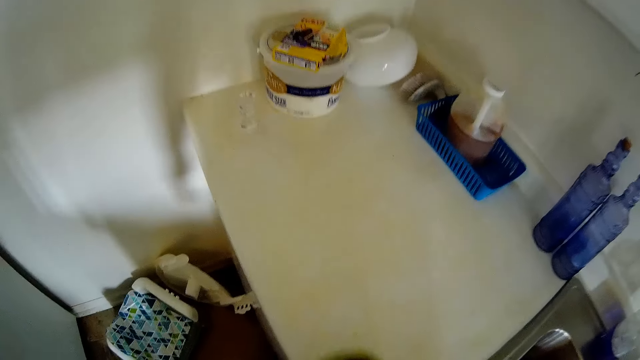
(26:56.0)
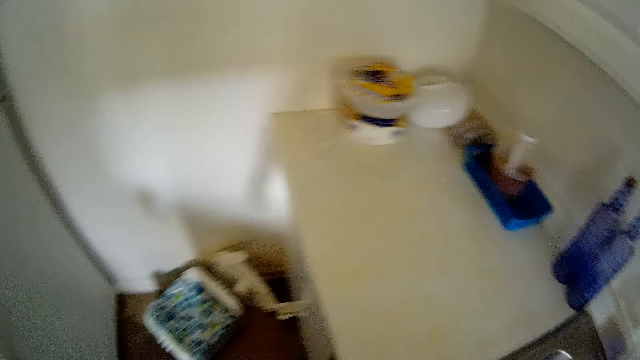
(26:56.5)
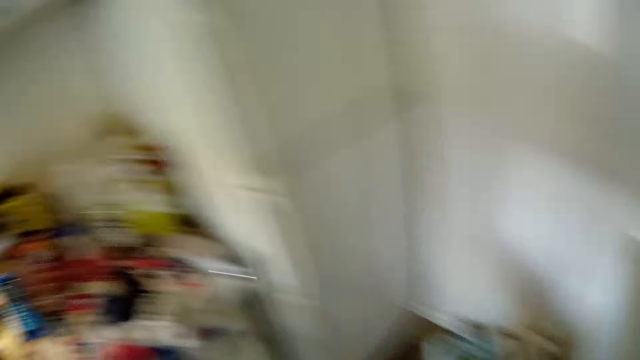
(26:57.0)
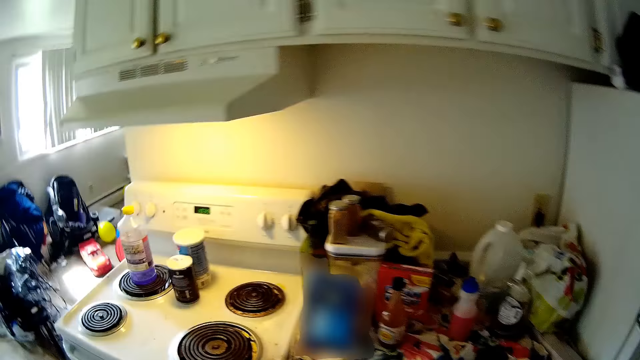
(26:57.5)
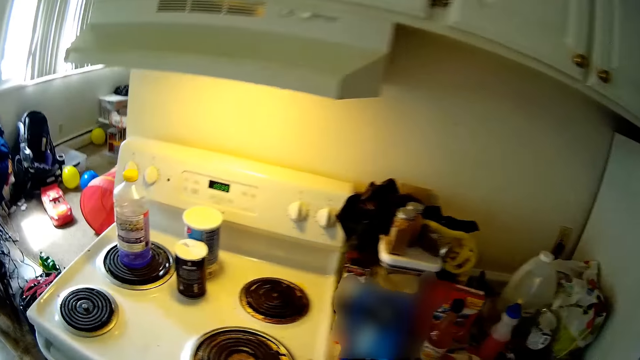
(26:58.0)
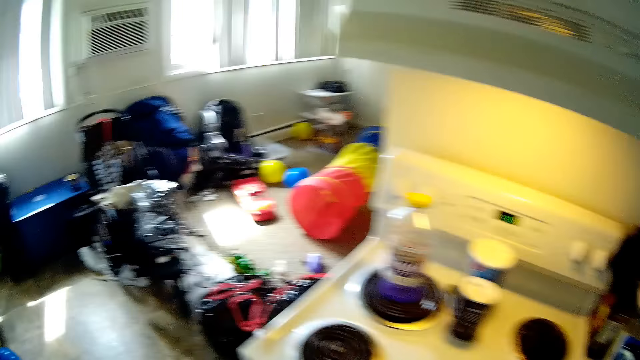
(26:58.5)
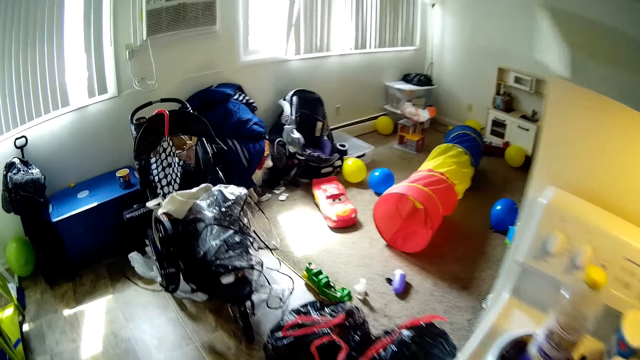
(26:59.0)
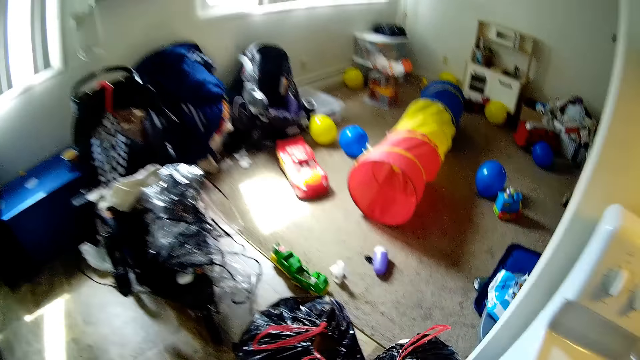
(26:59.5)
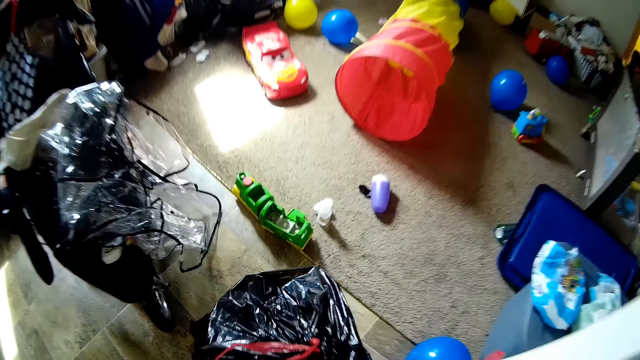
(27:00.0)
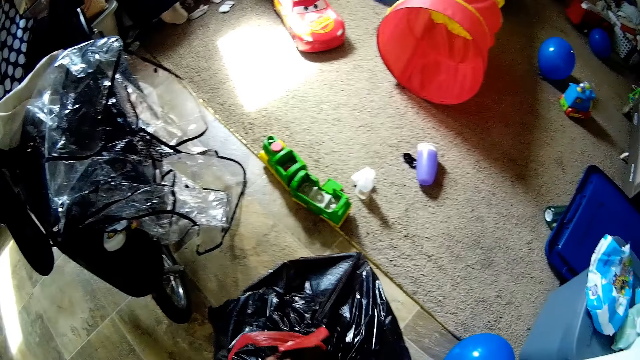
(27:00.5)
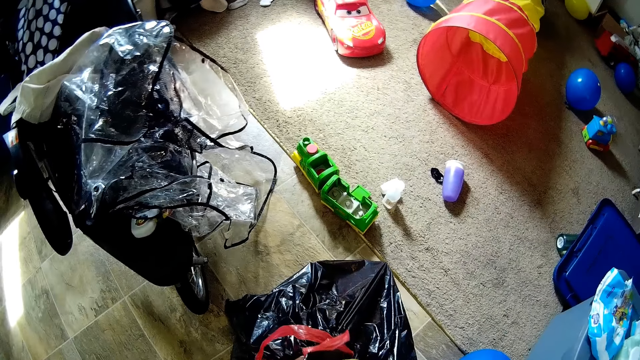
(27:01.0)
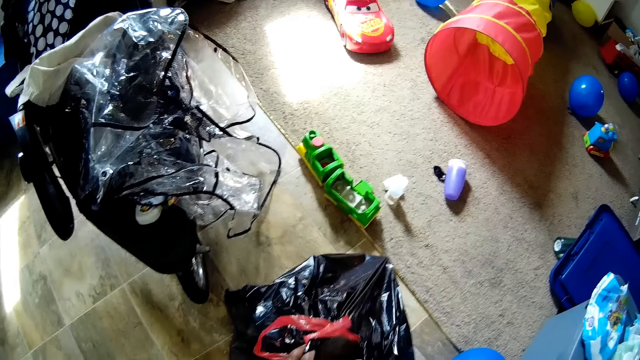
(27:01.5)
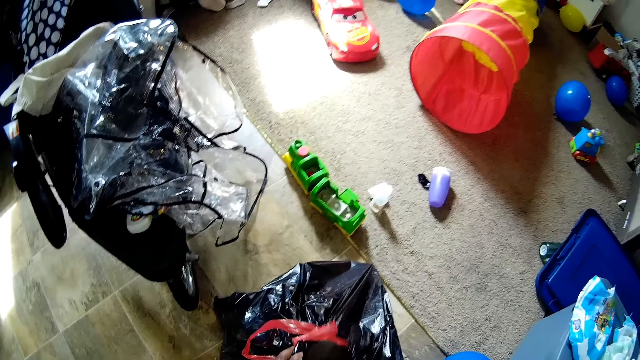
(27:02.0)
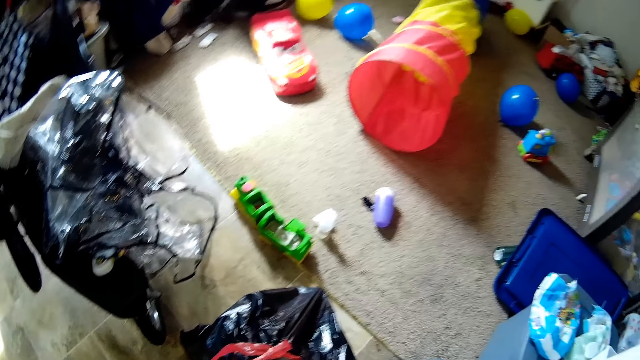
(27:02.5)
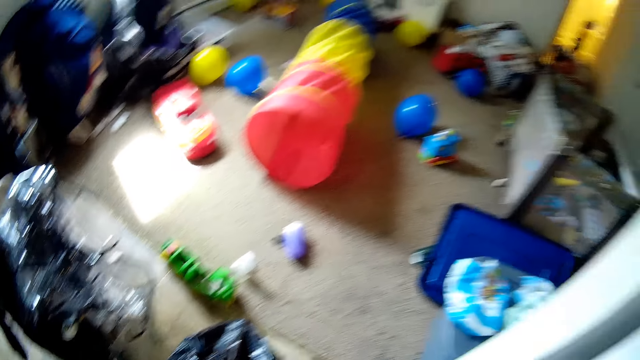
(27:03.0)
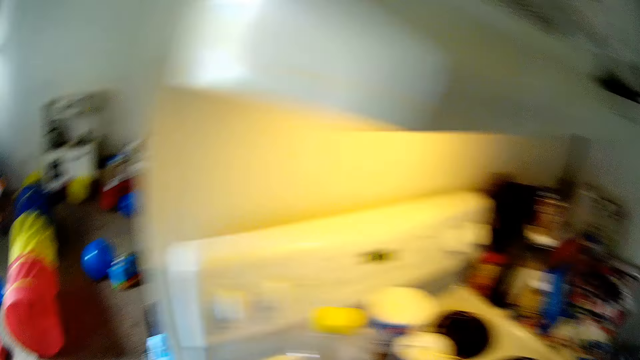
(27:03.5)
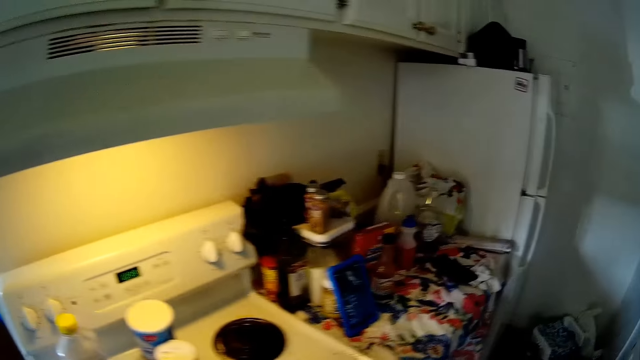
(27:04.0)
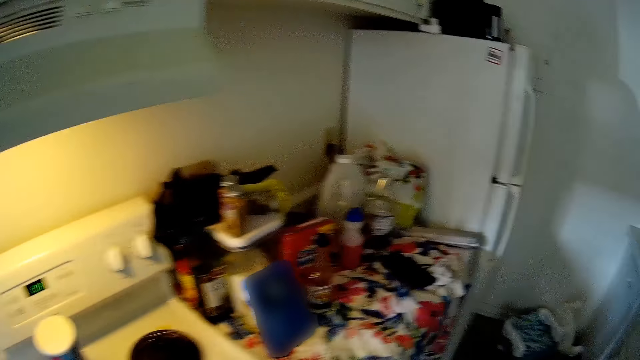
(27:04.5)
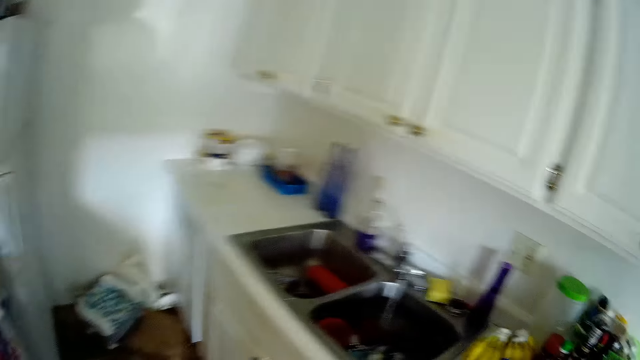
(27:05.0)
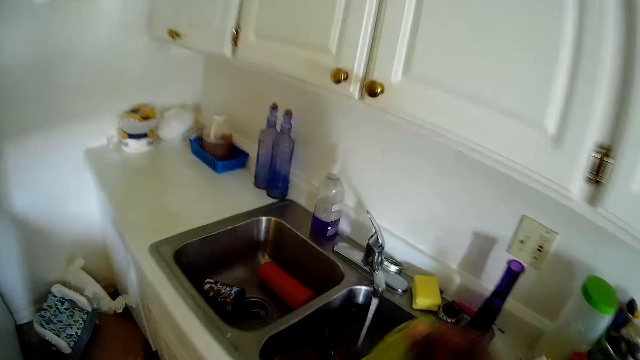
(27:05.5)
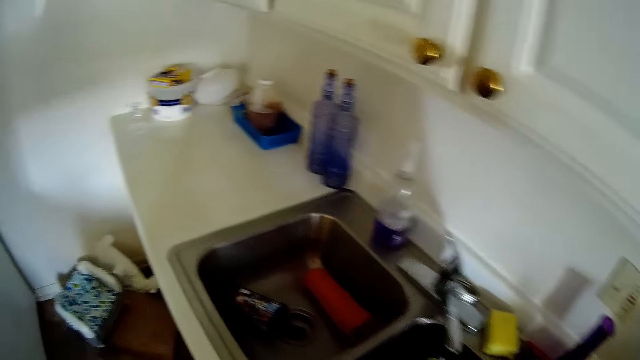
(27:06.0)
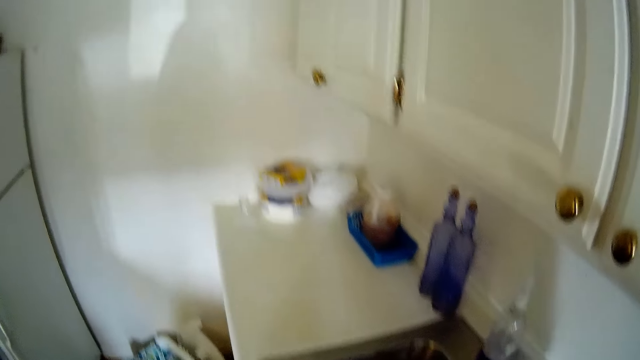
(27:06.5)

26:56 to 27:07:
The camera wearer walks in the kitchen. She holds the trash bag with her left hand. She pours the dirt from the towel inside the trash bag. She opens the nylon paper. She walks in the kitchen.

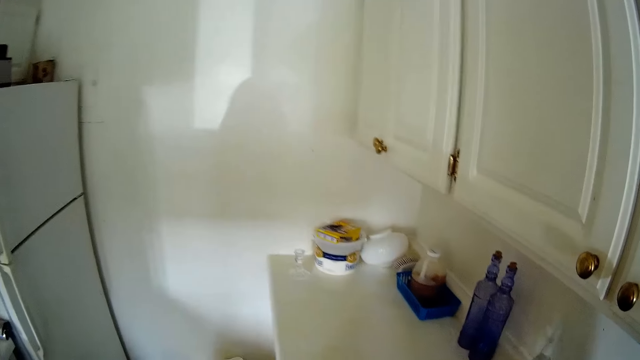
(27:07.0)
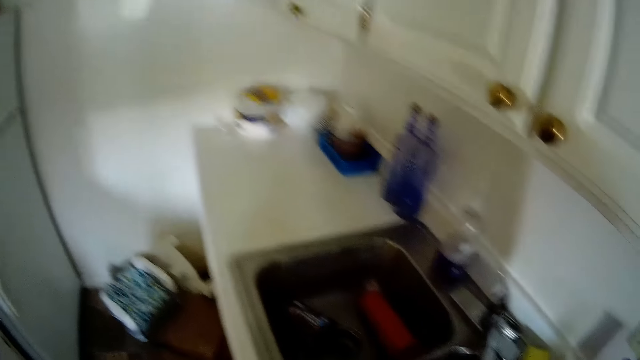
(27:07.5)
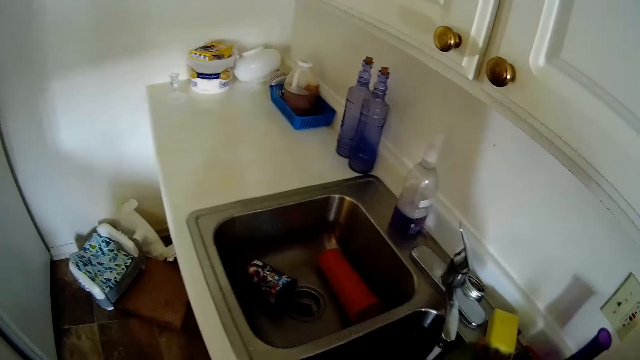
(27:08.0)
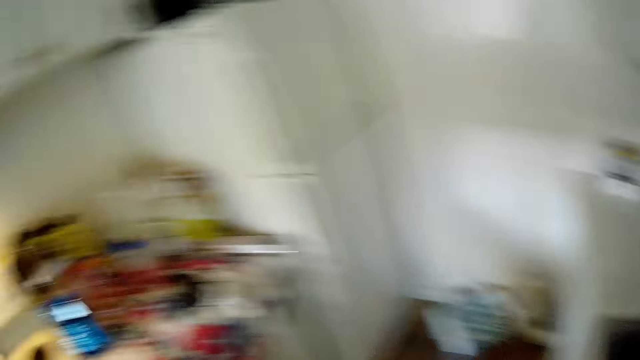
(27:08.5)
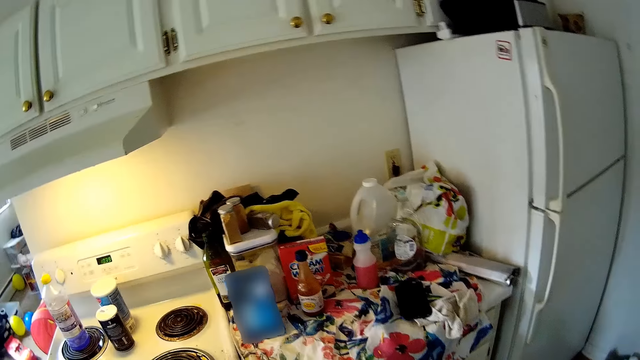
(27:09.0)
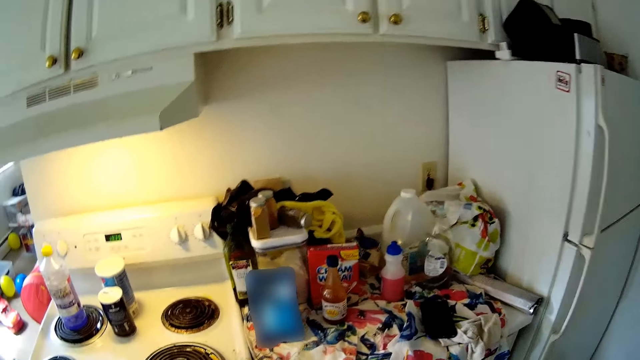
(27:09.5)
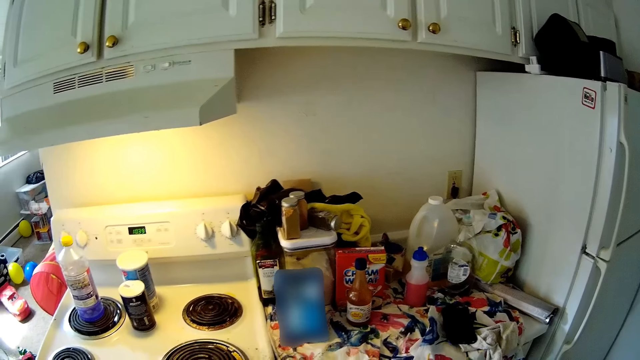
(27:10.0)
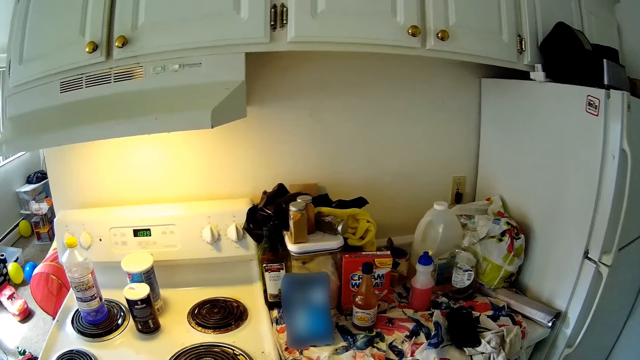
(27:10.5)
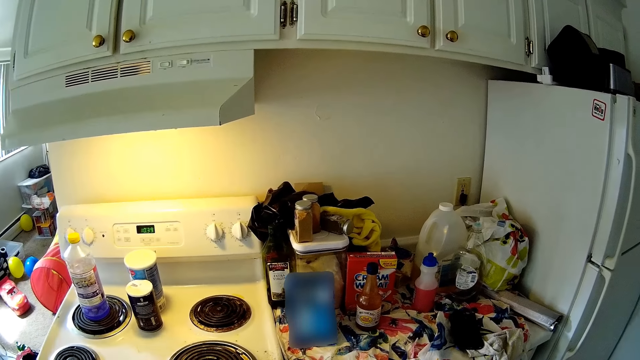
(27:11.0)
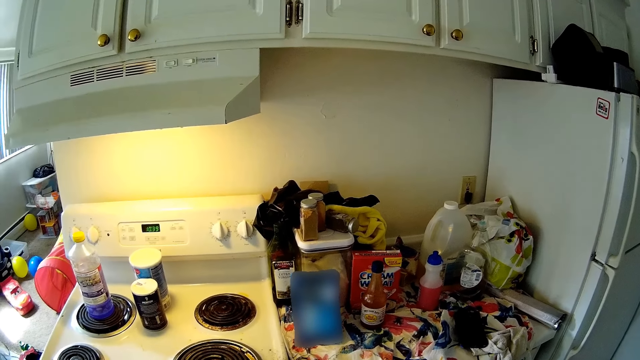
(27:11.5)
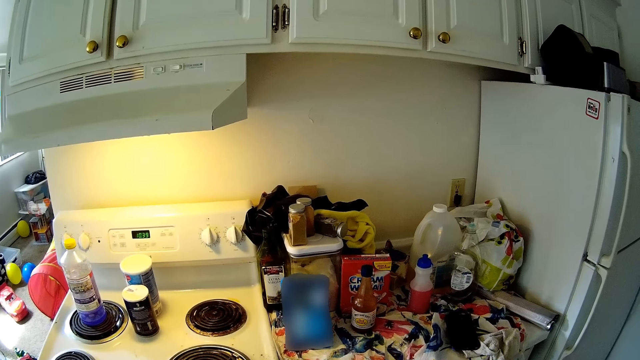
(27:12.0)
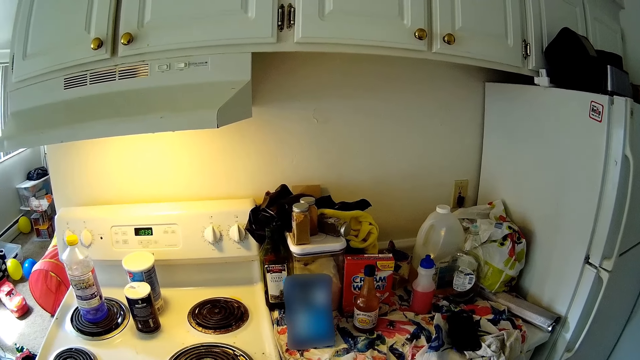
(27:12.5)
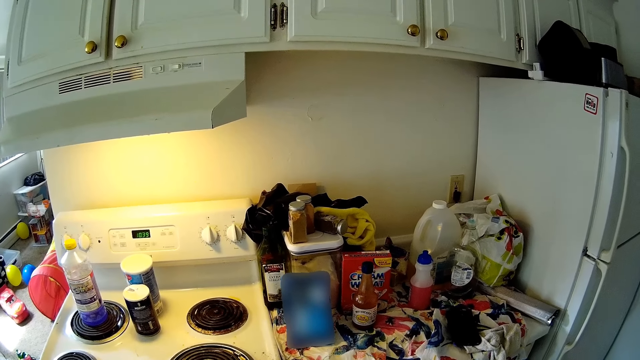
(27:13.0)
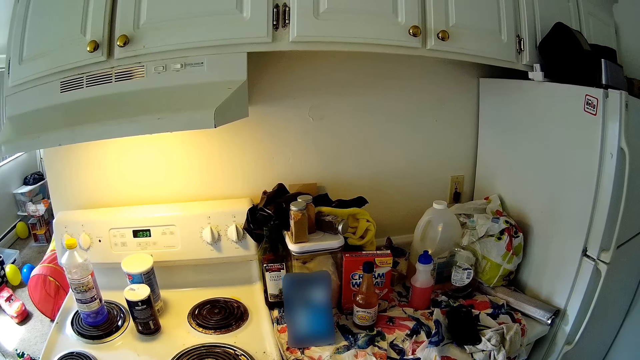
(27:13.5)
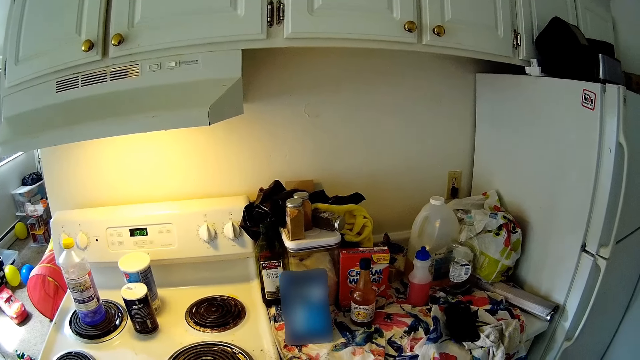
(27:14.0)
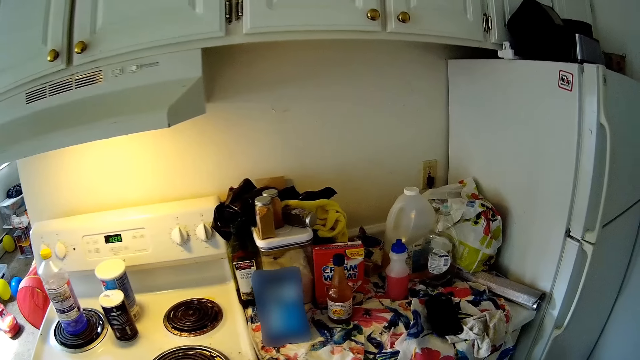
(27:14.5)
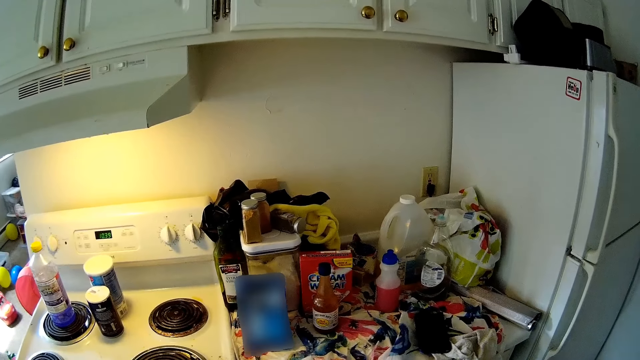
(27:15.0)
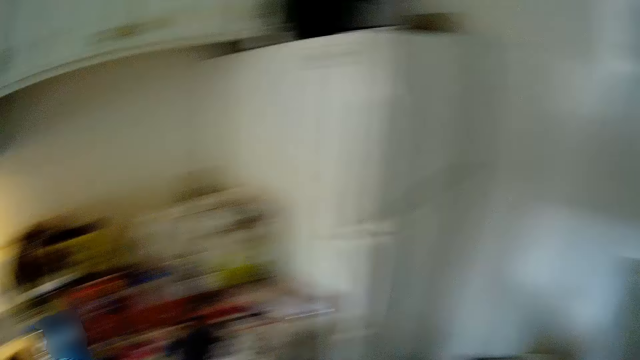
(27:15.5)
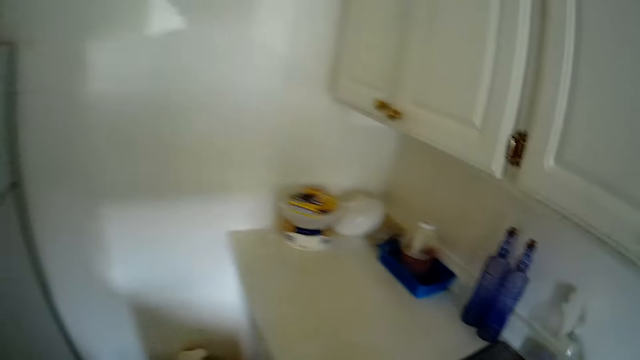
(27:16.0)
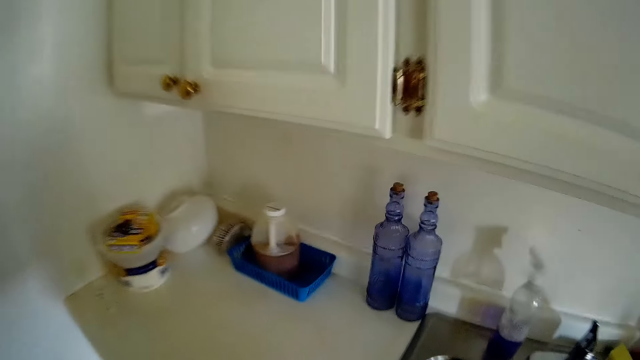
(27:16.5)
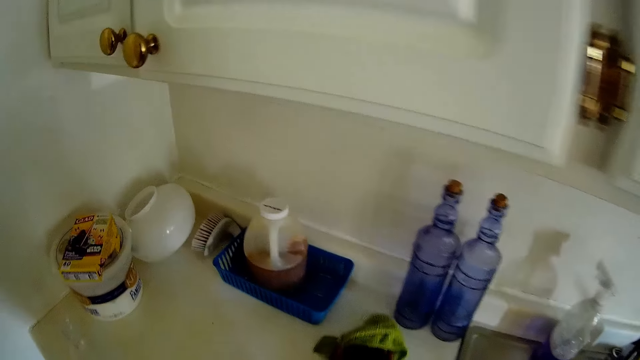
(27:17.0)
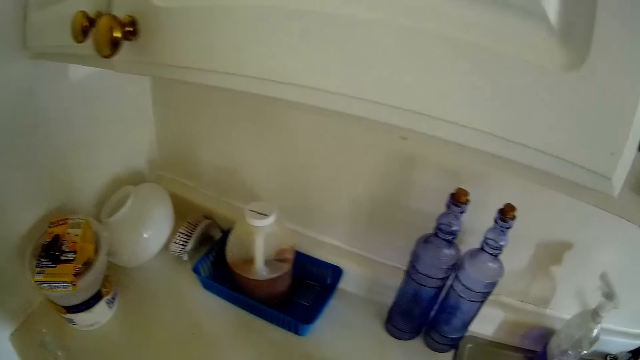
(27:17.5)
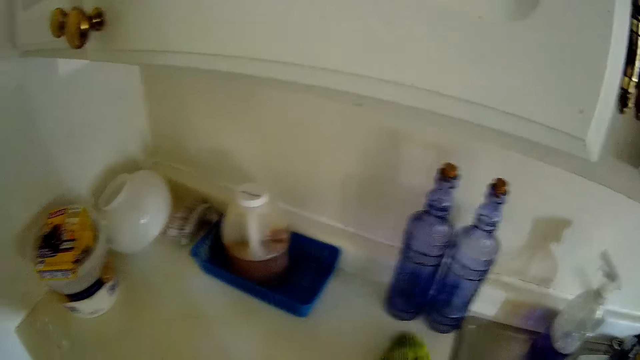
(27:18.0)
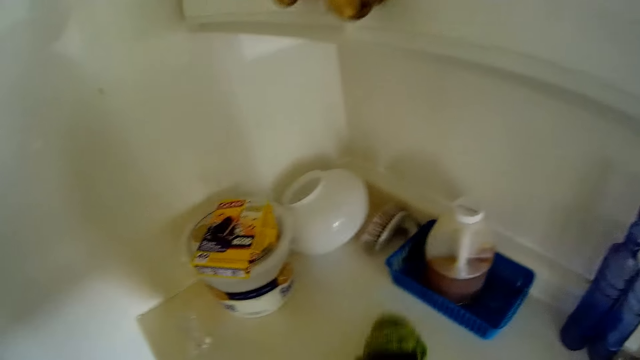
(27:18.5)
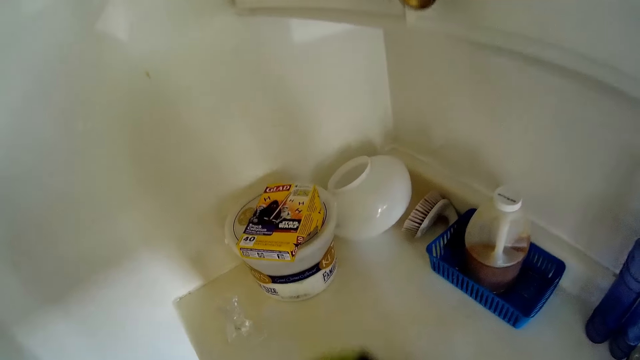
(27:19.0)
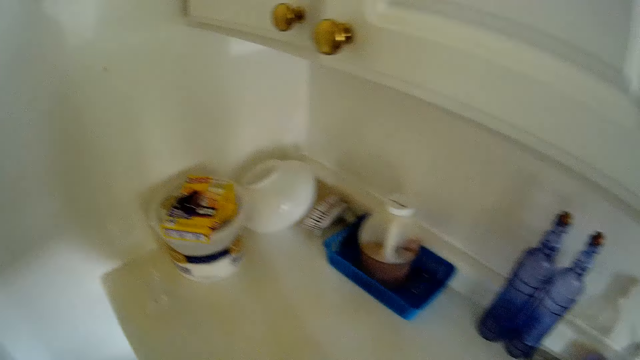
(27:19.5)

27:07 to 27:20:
The camera wearer rinses the towel in the tap with both hands. She cleans. She looks around the room. She cleans a kitchen counter with a napkin in her right hand.
